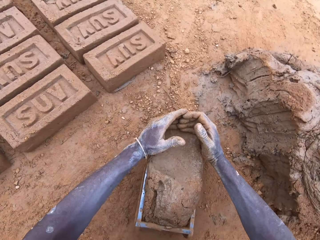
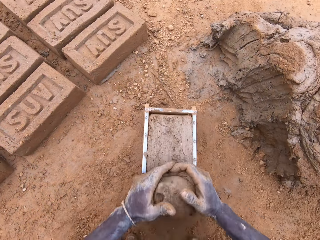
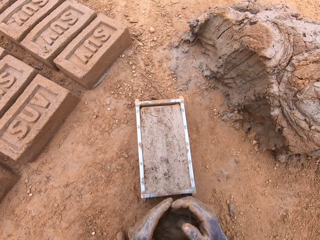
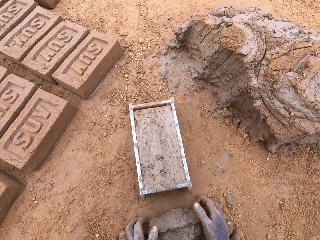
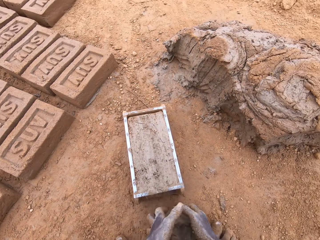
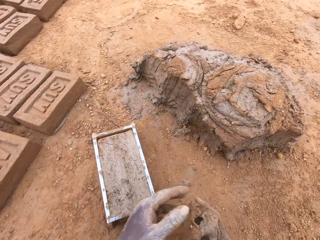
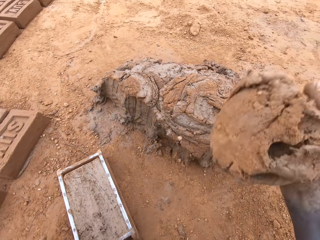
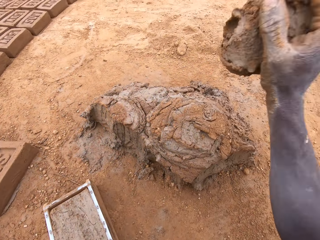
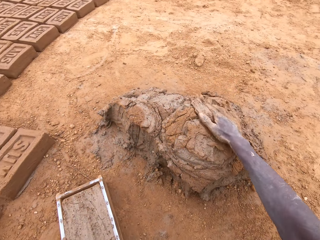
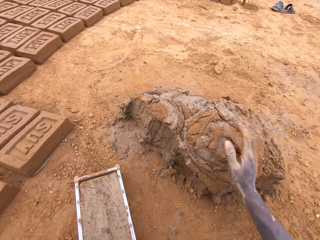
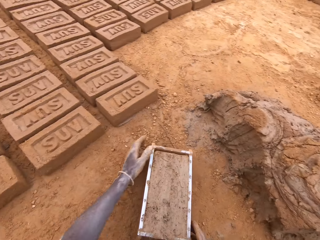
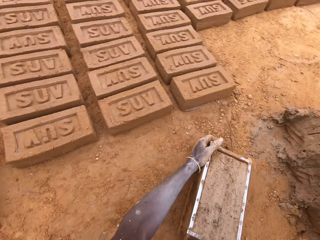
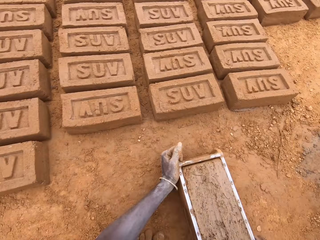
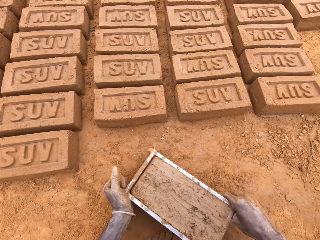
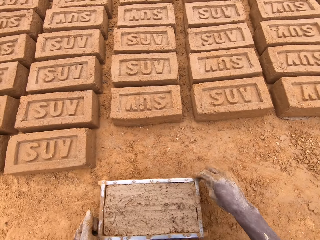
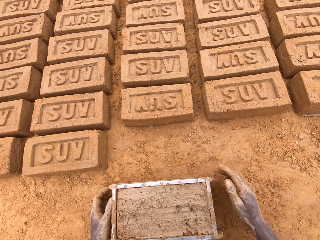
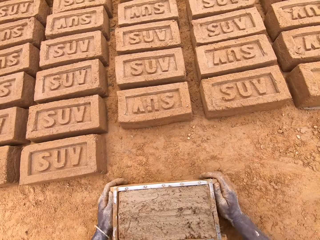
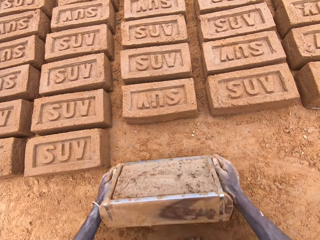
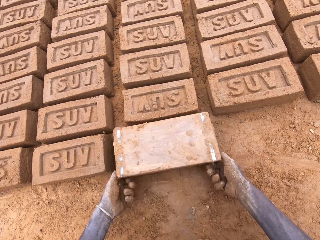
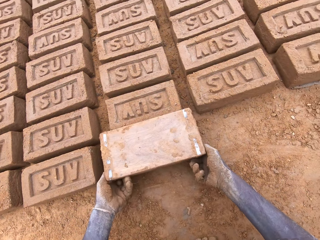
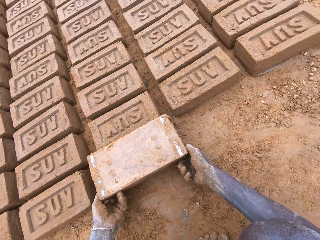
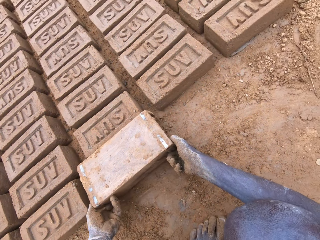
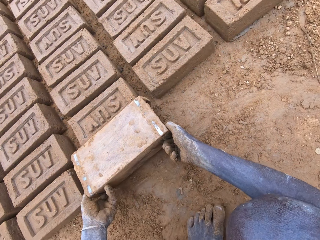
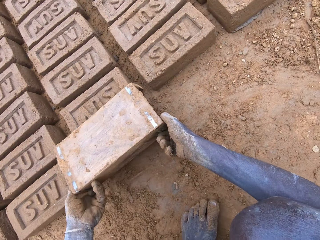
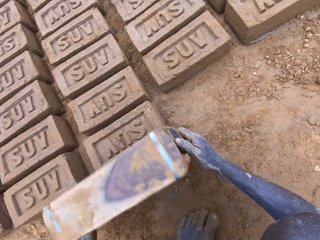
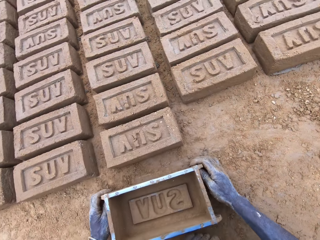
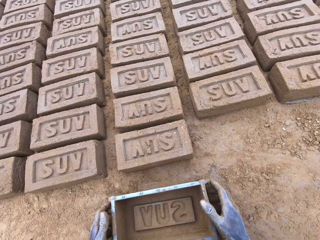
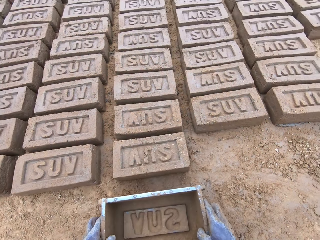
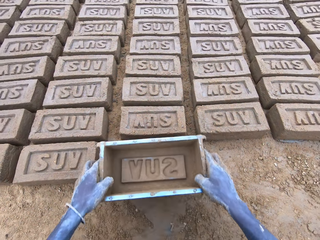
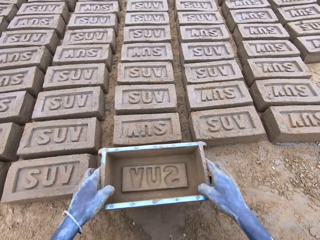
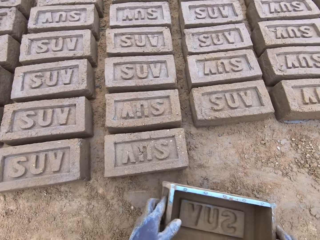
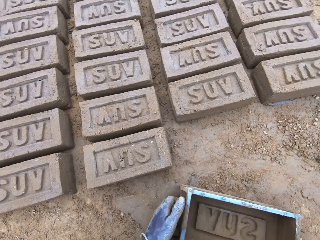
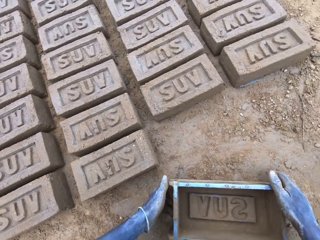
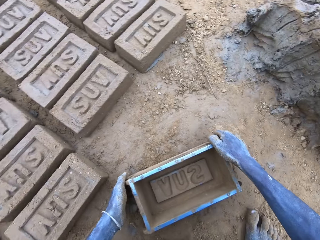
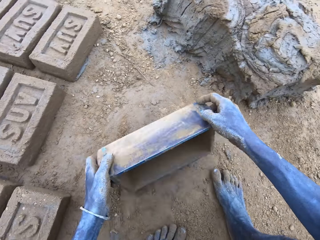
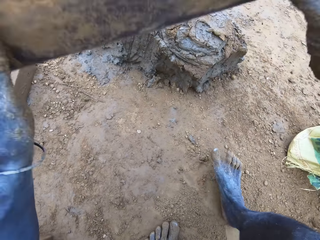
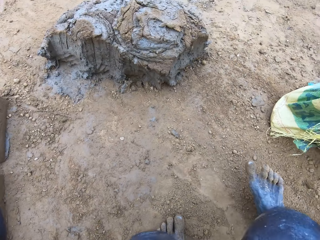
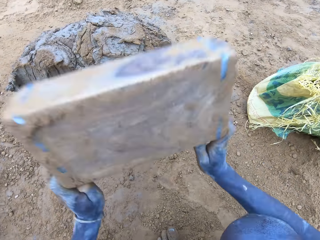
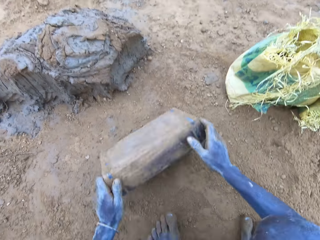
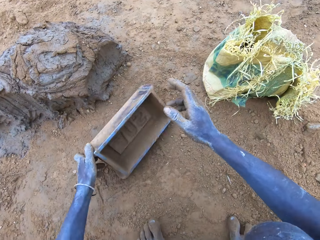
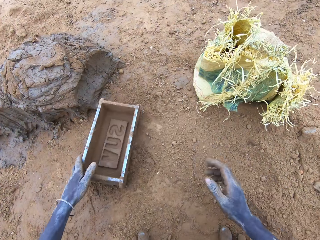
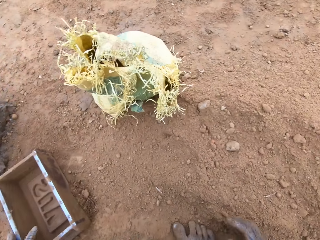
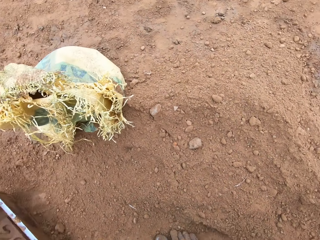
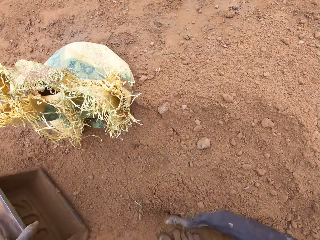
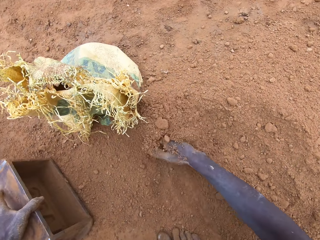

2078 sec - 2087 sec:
The camera wearer cuts mud in a brick mould. They level clay in the box. They throw the mud on a heap of mud. They move the box. They put a brick on the ground from the brick mould. They hit the brick mould on the ground.

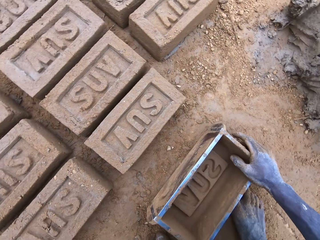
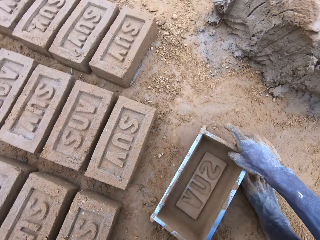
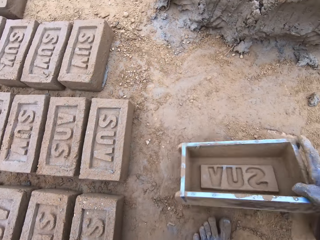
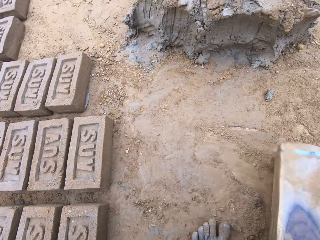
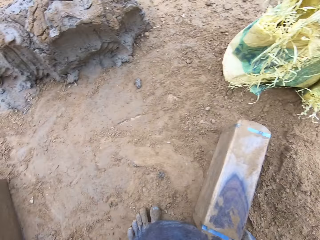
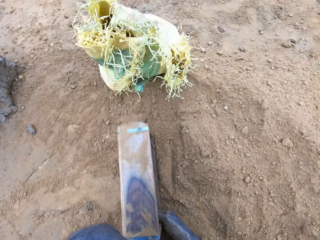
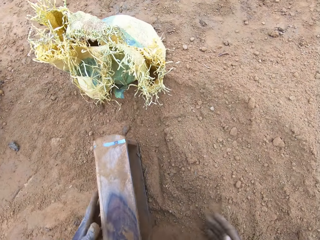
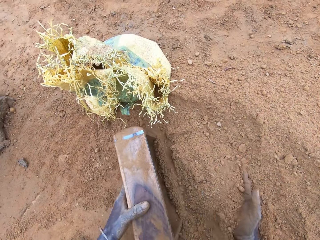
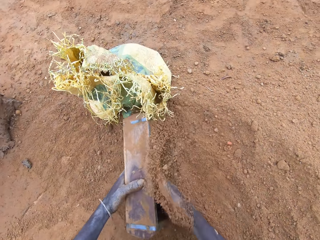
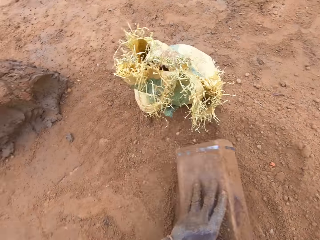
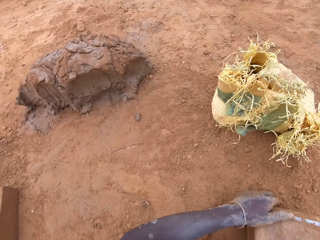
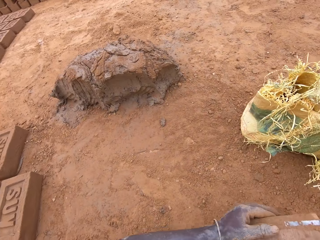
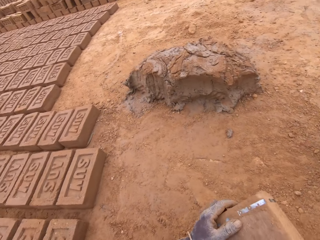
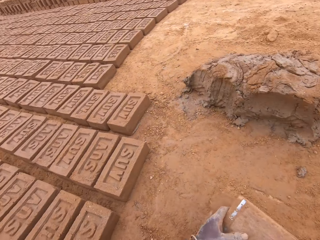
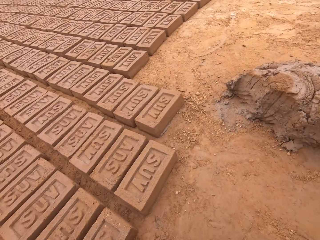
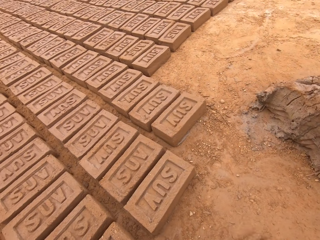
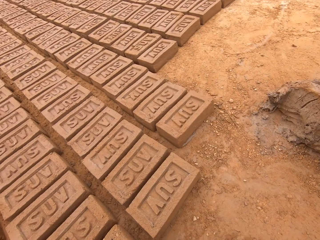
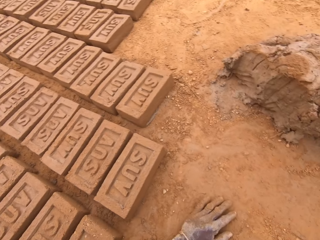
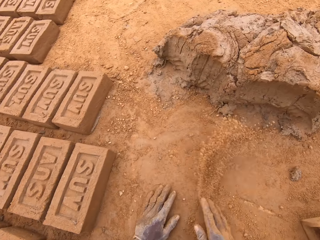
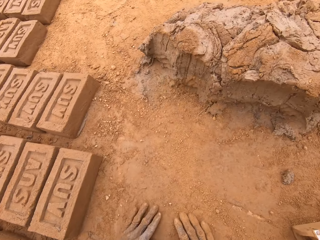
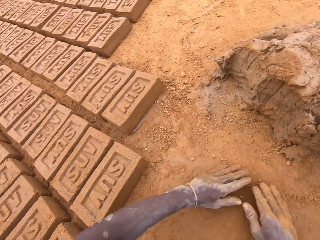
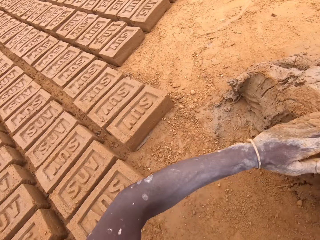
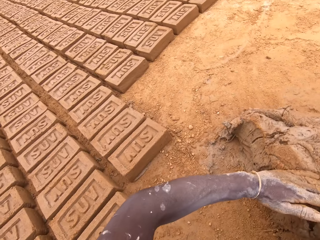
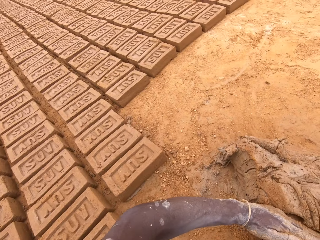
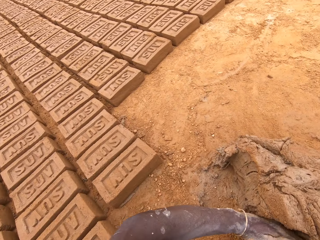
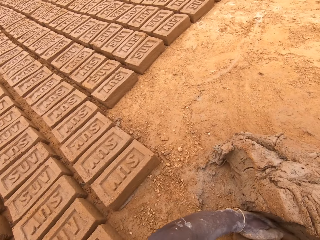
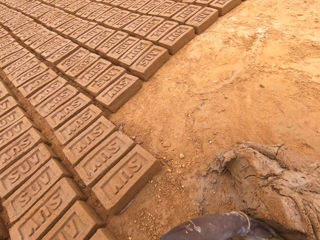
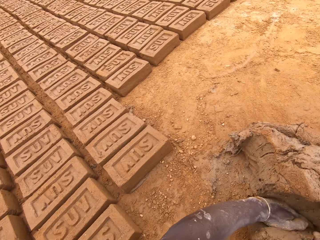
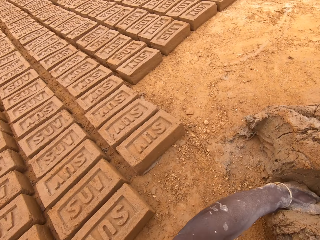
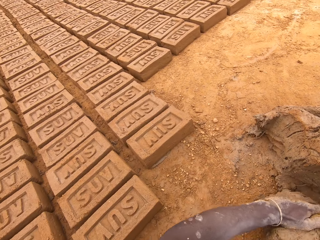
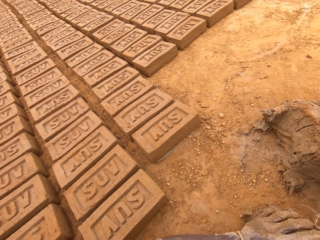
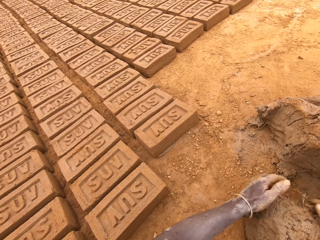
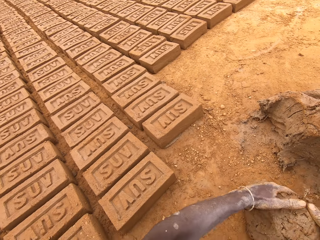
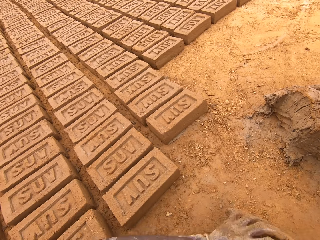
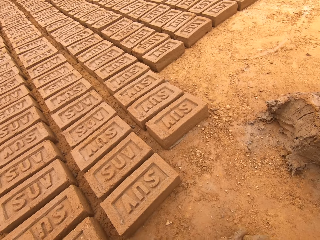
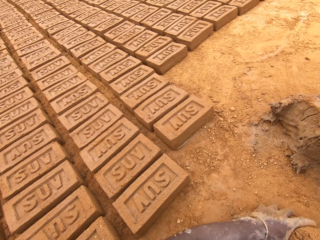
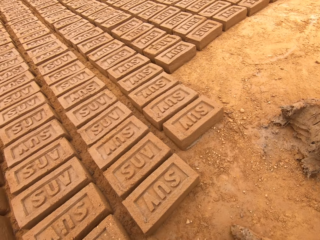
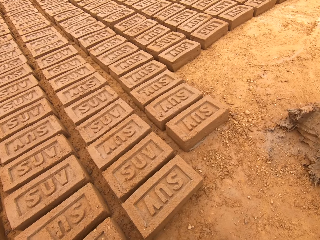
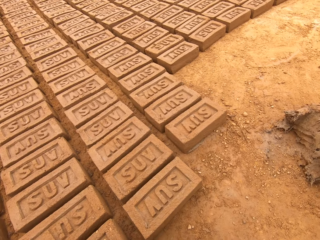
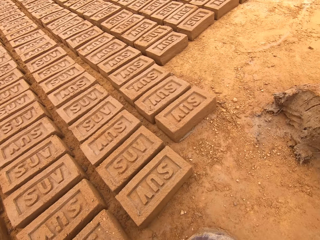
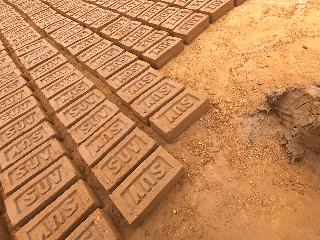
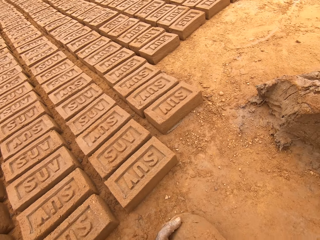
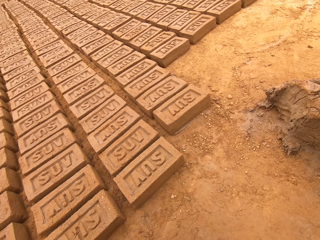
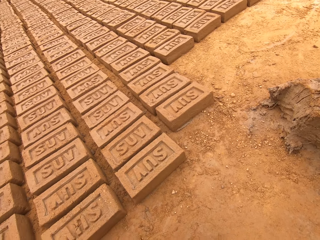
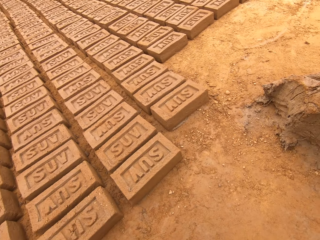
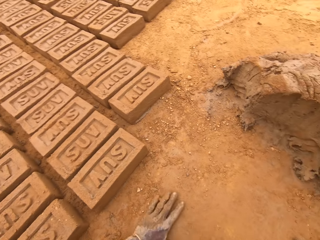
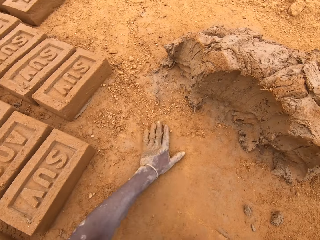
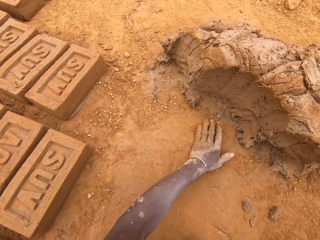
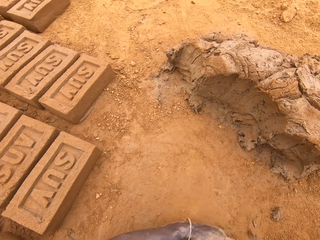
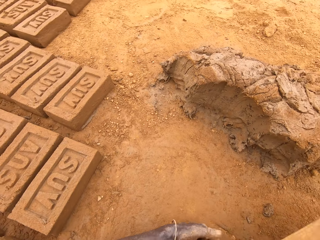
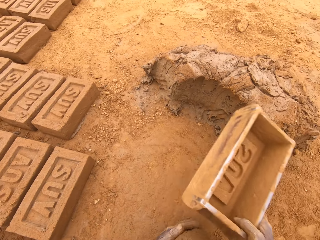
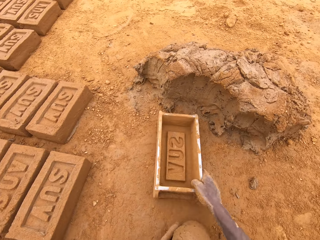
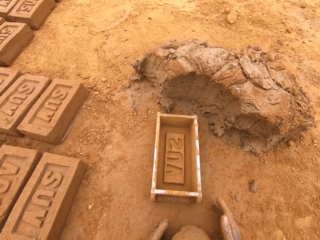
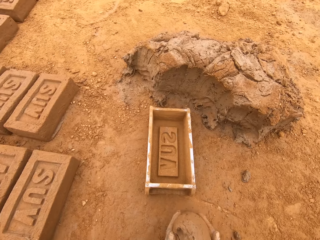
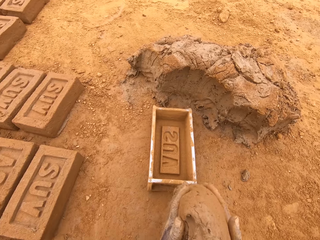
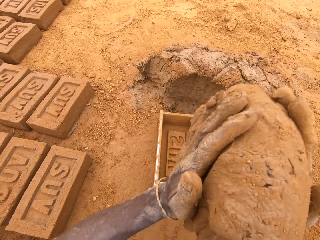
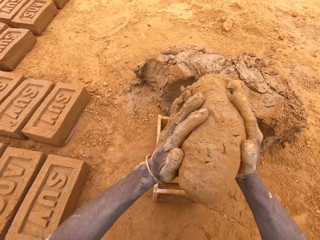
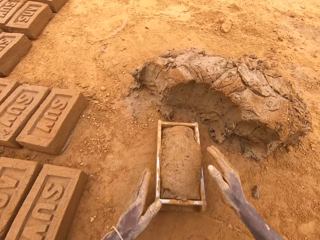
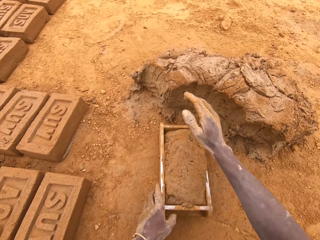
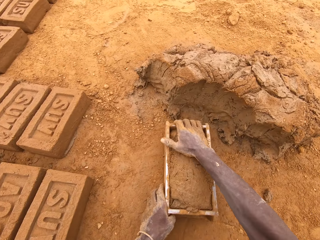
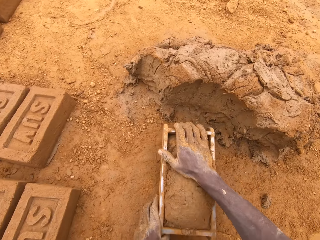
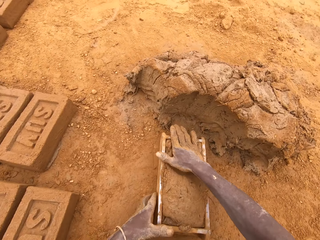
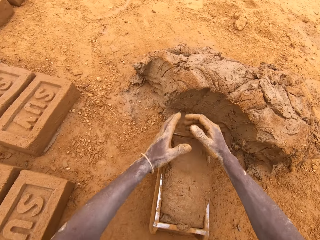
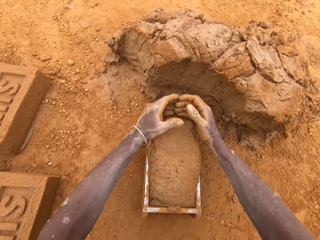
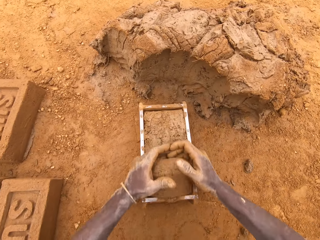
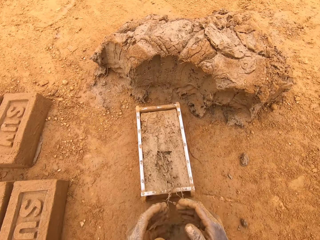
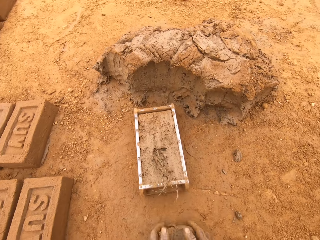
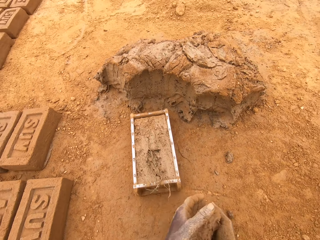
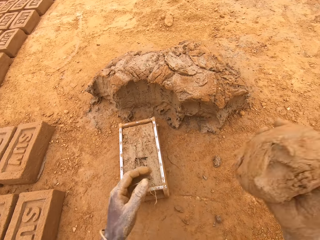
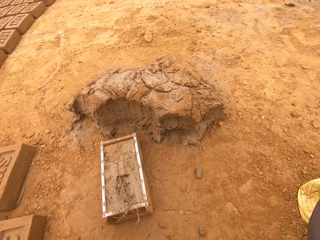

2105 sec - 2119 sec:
The camera wearer puts sand in a brick mould or box. He moves the box. He pours the sand on the ground from the brick mould. He cuts mud on the heap of mud. He scoops clay with his hands. He moulds the mud on the ground. He spreads the sand on the ground. He moves the box. He puts the mud in the brick mould. He presses the clay. He cuts the mud in the brick mould. He levels the clay in the box.
